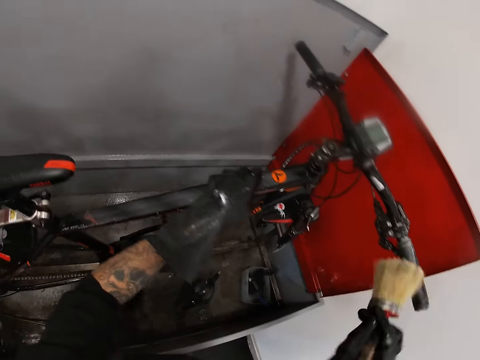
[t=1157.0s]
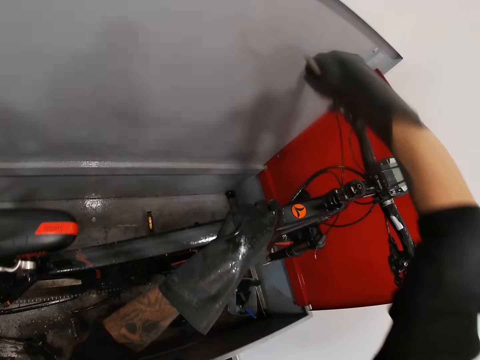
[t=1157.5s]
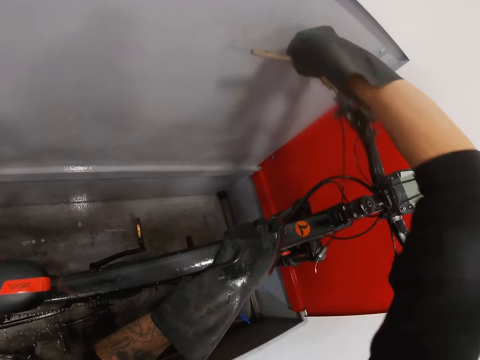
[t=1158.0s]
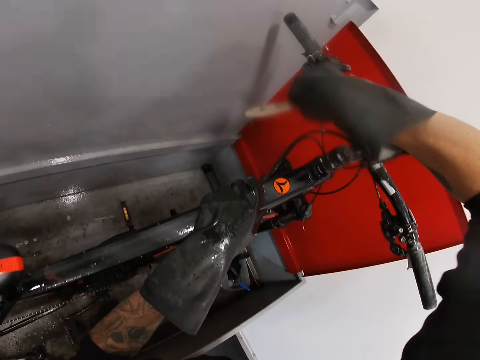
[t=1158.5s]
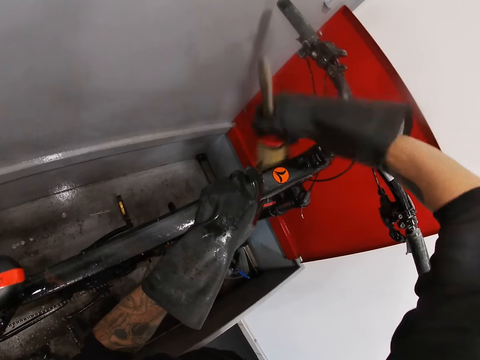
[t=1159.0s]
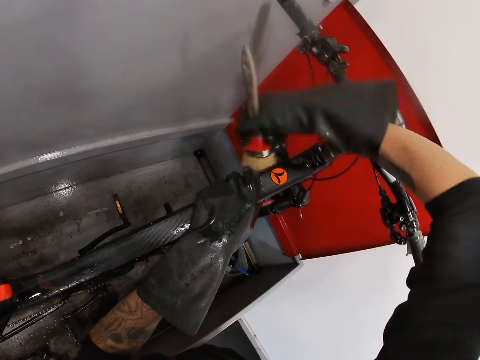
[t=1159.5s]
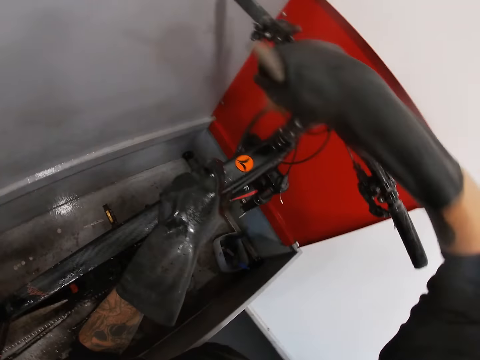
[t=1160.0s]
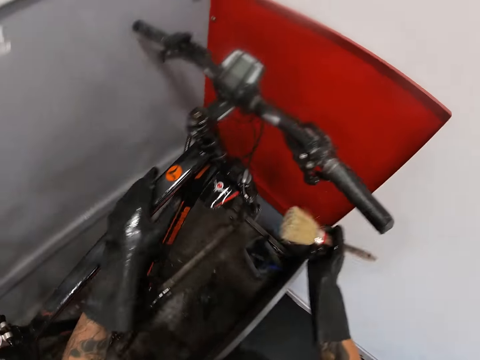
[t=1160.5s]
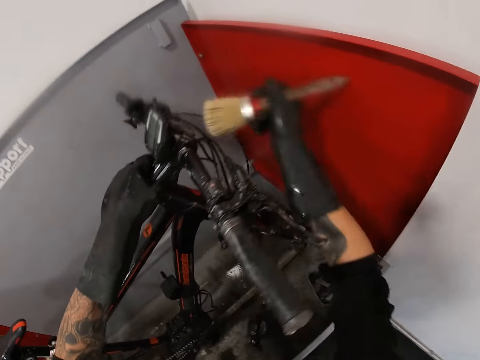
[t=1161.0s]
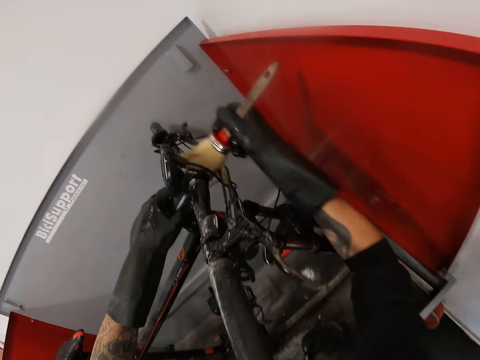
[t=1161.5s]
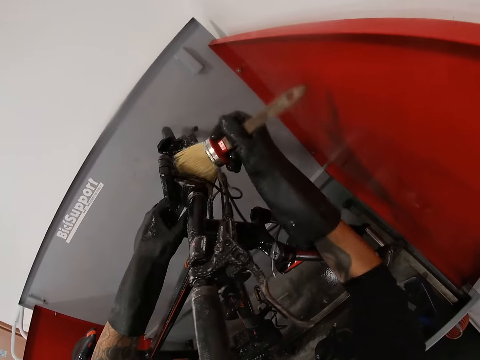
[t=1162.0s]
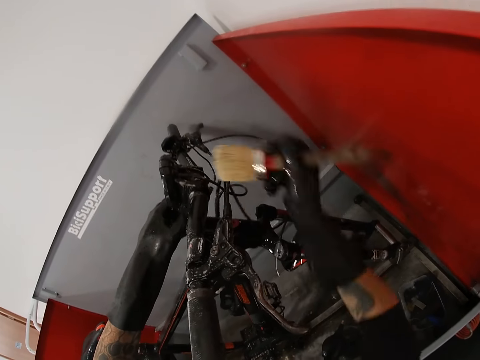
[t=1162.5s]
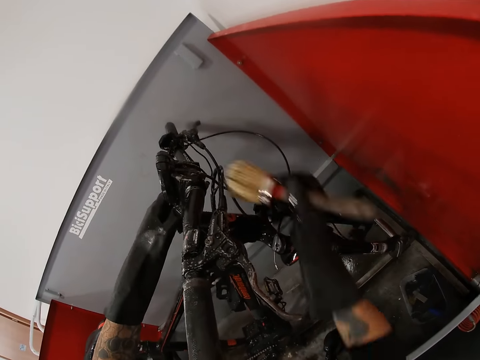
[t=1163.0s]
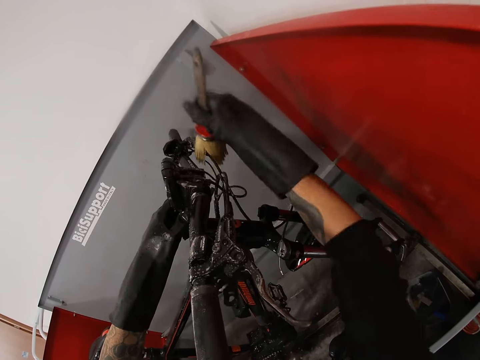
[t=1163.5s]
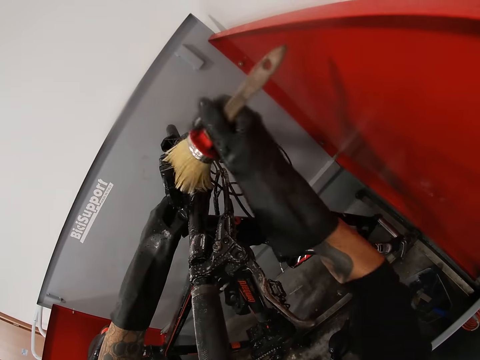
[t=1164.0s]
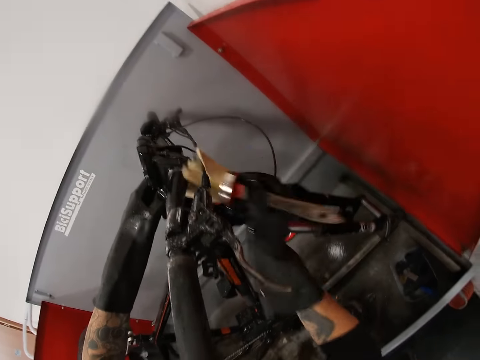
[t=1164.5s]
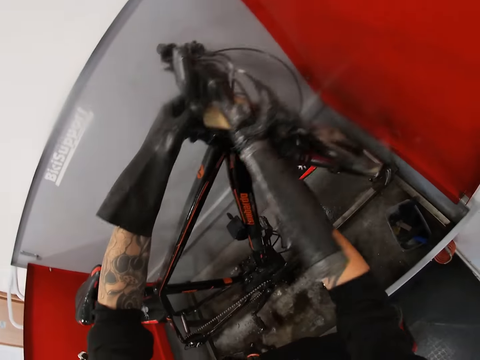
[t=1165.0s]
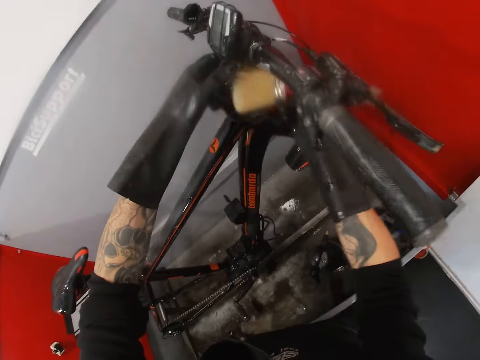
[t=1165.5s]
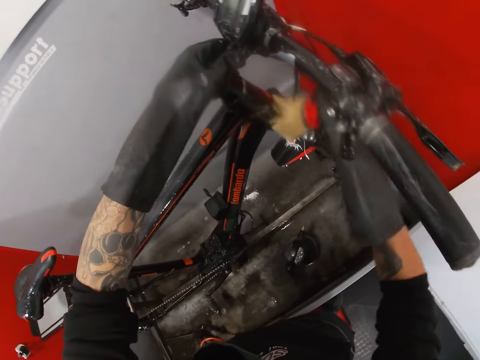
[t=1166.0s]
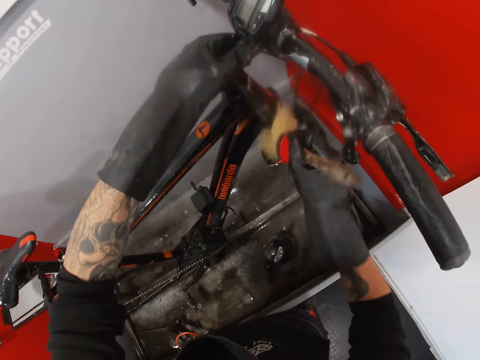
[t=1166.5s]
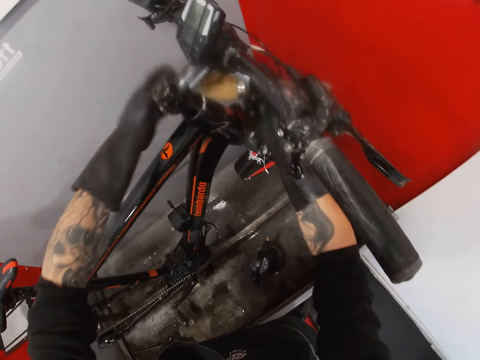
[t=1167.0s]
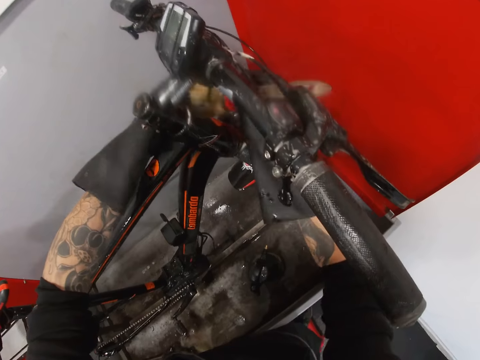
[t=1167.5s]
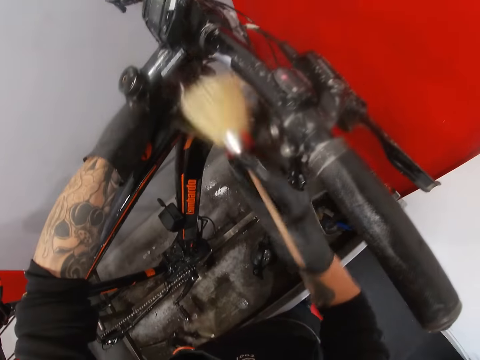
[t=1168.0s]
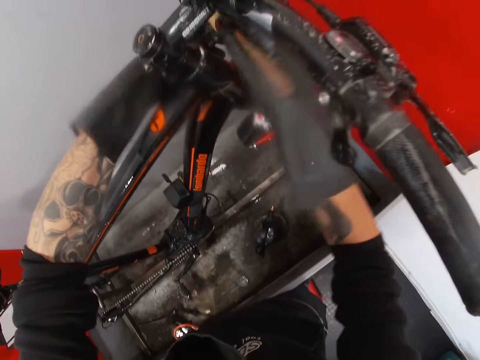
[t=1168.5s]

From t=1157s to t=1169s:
The camera wearer turns to the side. They brush a bicycle with a brush.

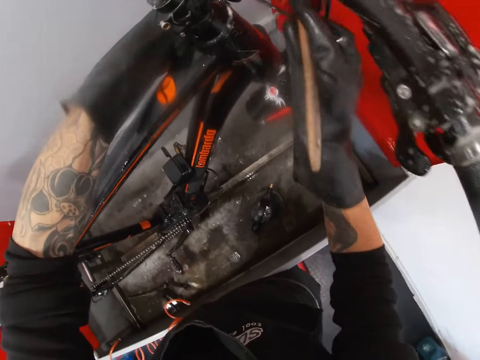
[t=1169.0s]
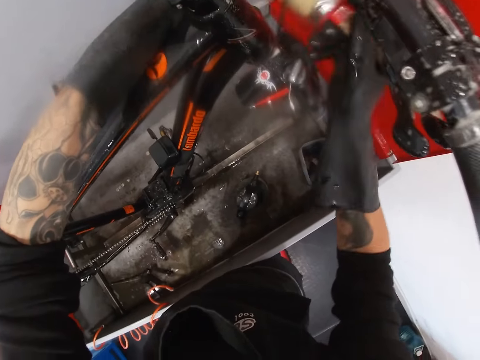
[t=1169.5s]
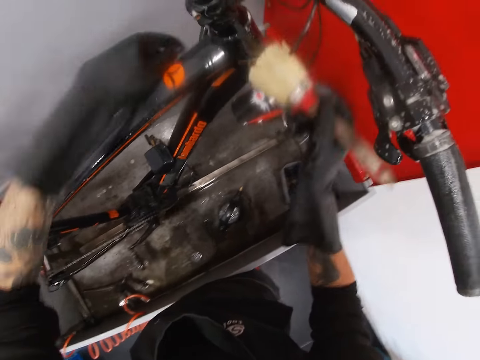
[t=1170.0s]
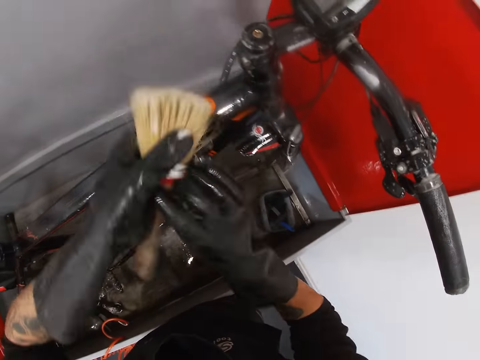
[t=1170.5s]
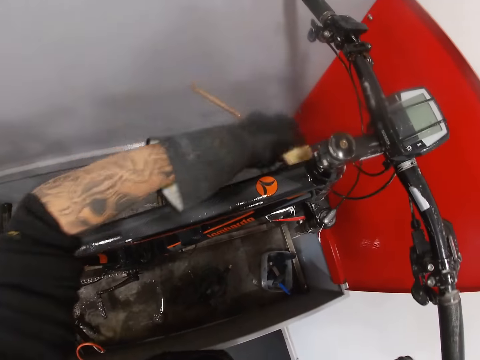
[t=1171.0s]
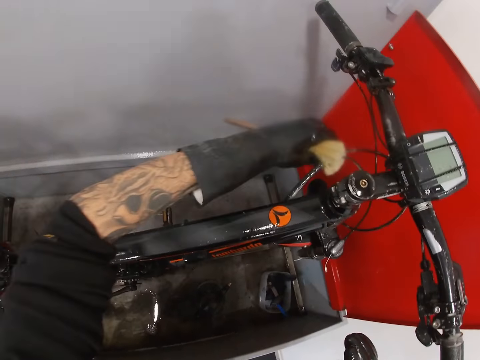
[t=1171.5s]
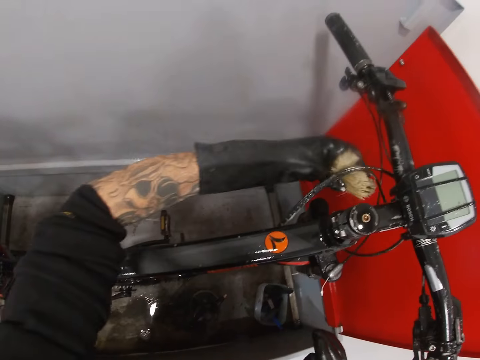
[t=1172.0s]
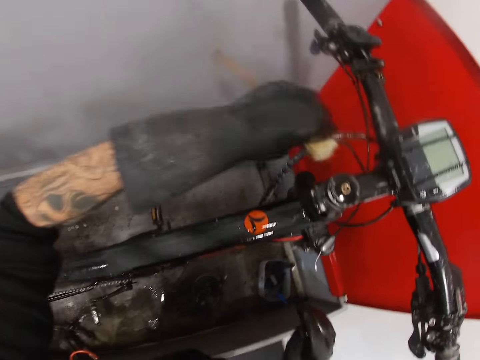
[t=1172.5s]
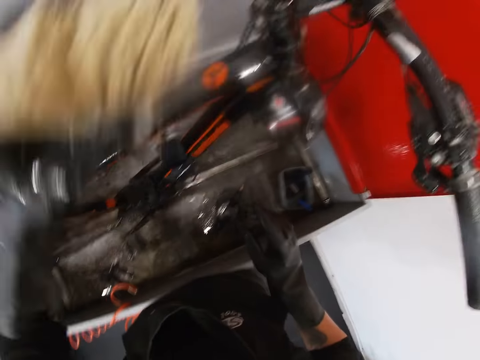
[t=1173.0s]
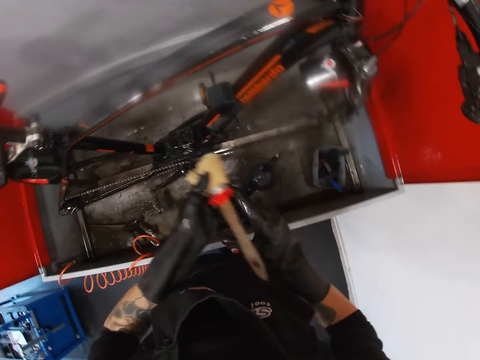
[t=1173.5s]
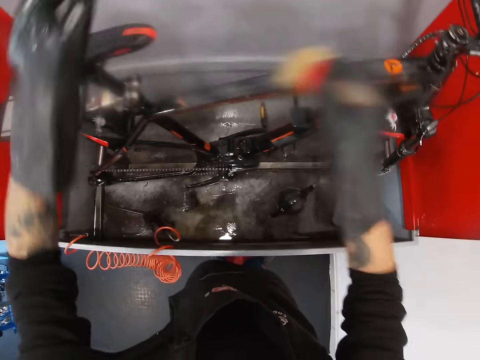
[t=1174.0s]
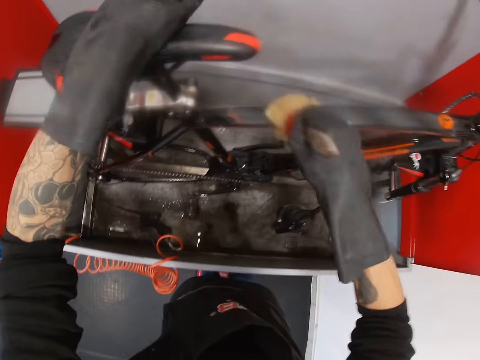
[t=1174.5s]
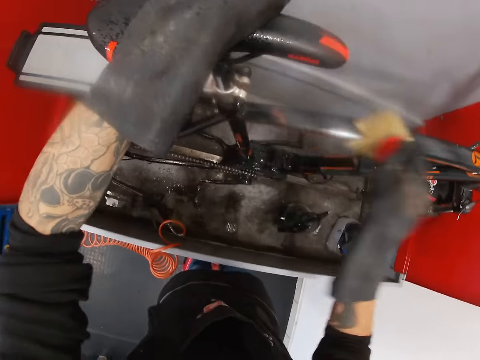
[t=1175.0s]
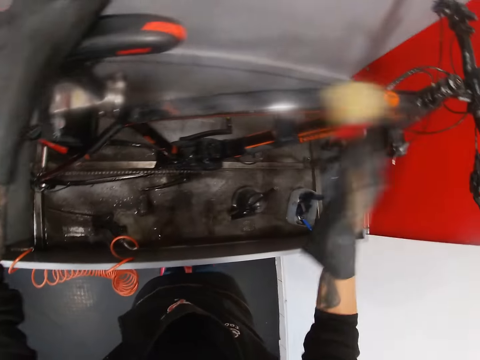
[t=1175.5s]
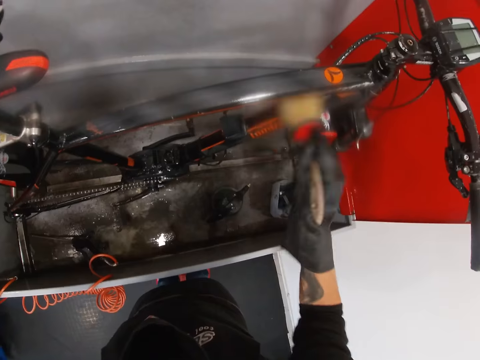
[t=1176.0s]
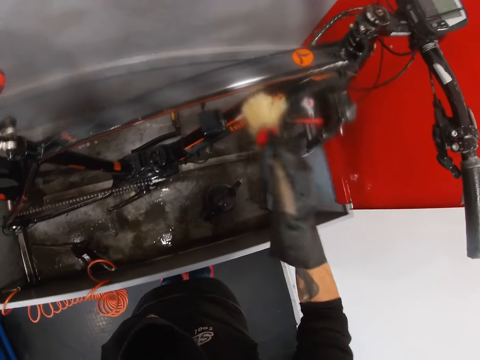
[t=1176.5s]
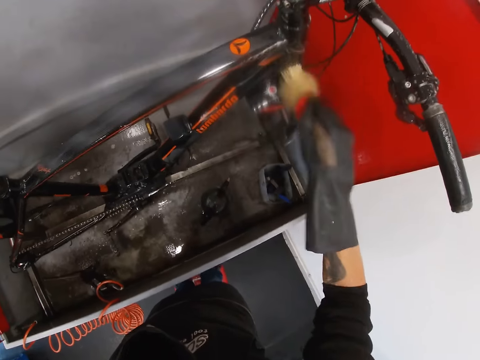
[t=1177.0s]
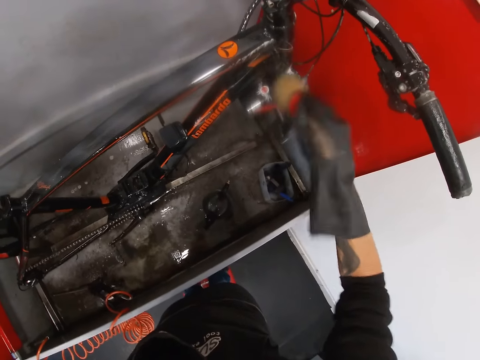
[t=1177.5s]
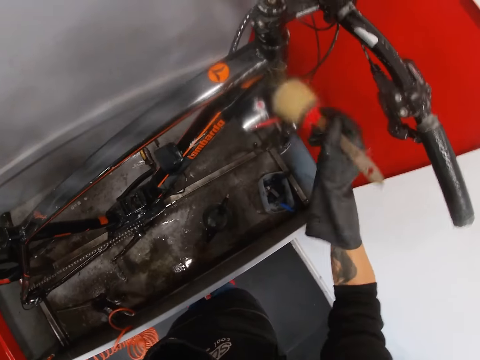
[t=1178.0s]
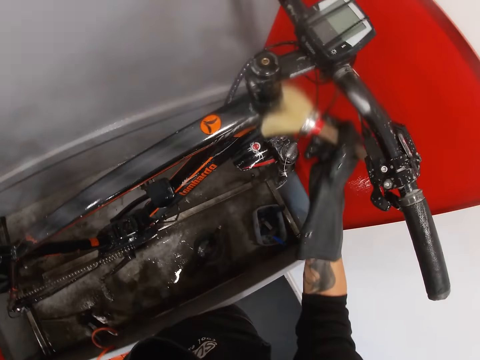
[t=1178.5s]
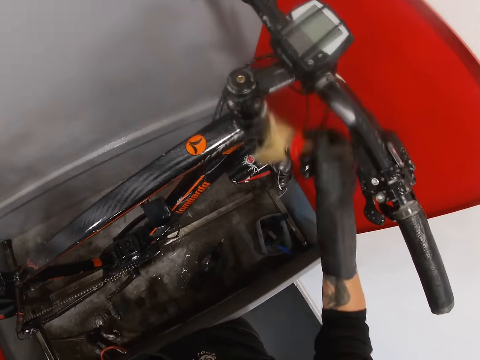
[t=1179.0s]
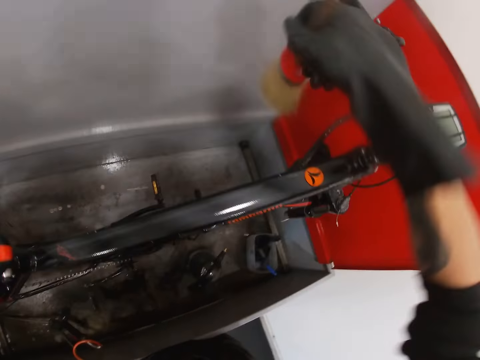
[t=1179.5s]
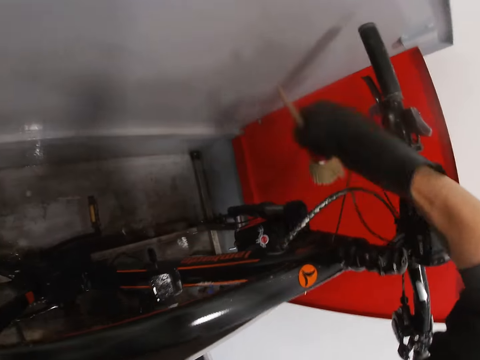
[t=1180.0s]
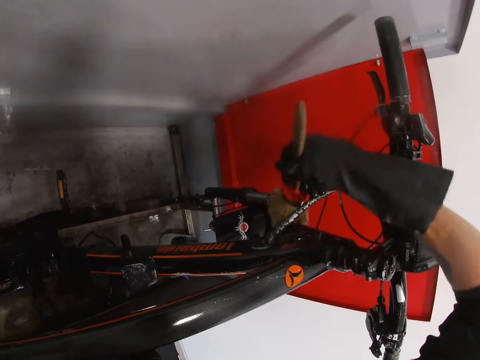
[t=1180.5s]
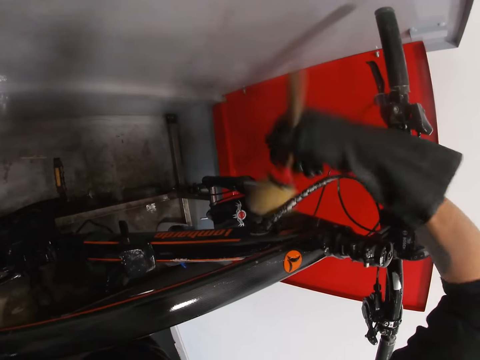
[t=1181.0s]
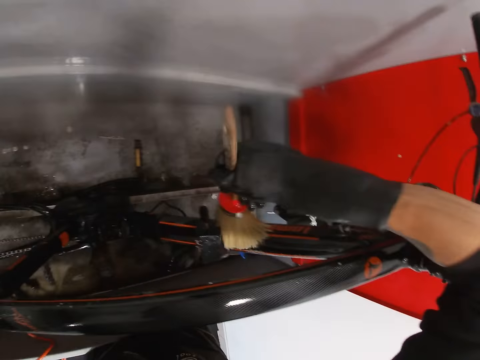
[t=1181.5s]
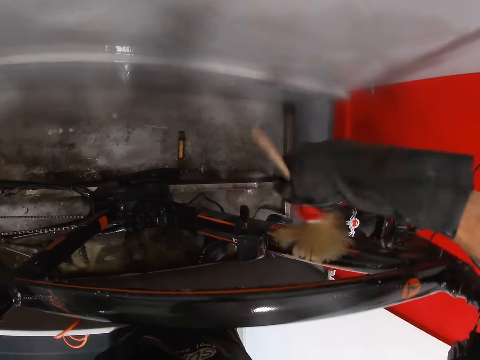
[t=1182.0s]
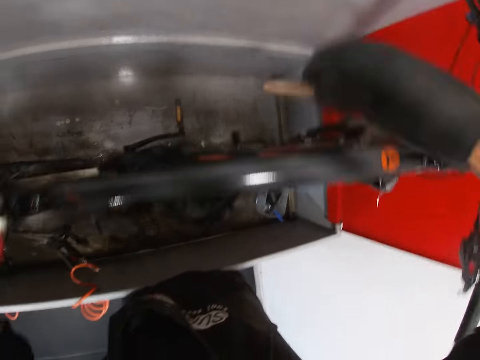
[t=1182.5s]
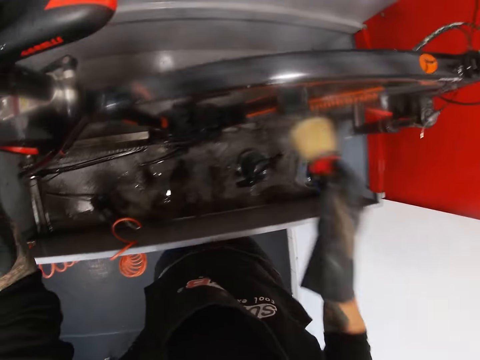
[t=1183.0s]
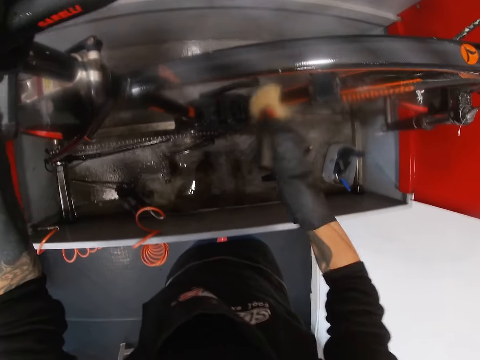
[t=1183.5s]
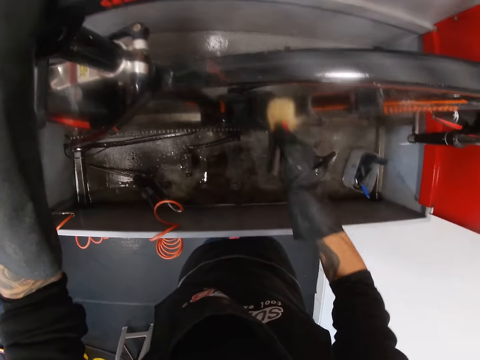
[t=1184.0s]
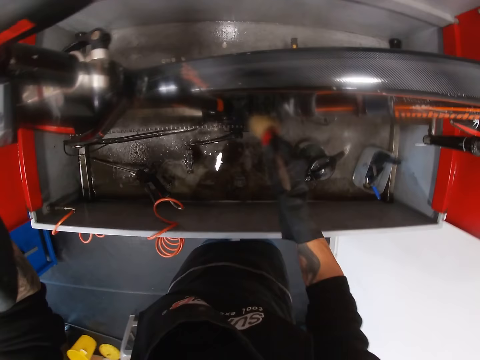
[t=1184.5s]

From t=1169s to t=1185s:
The camera wearer passes the brush from his right hand to his left hand. He washes the bicycle in the wash basin with the brush in his left hand. He passes the brush from his left hand to his right hand. He washes the bicycle in the wash basin with the brush in his right hand. He holds the bicycle in the wash basin with his left hand.
